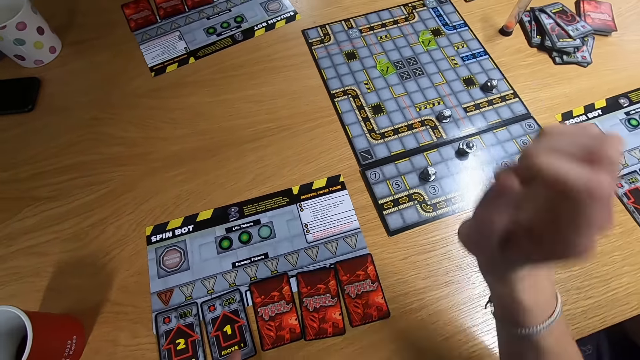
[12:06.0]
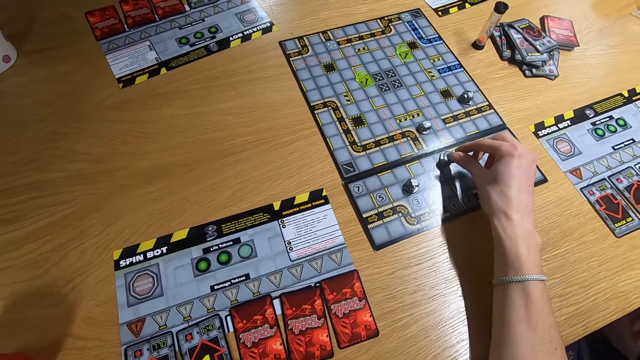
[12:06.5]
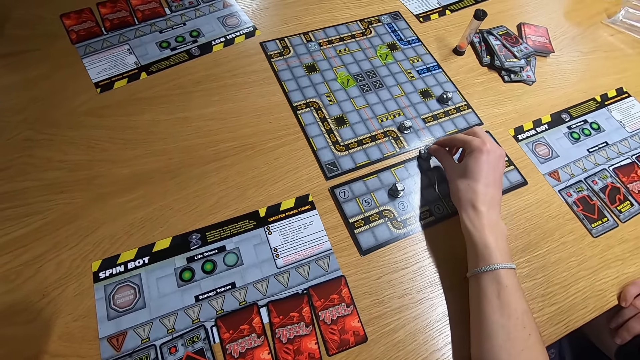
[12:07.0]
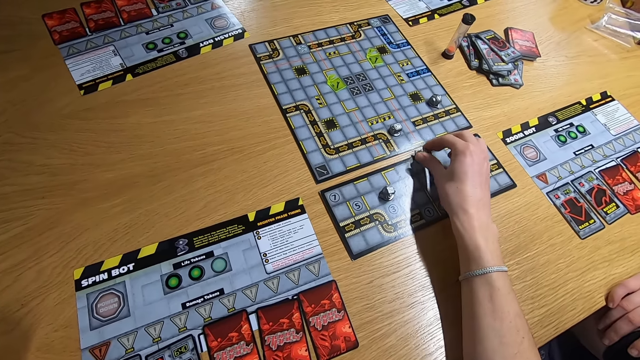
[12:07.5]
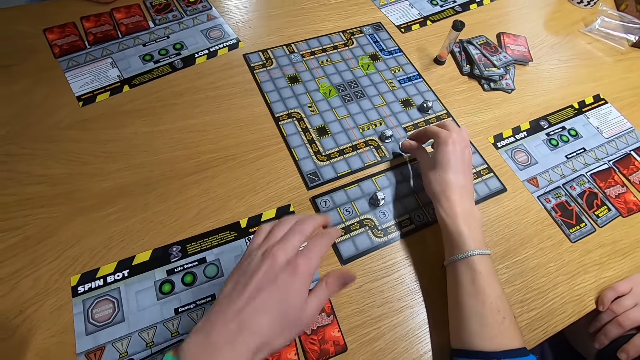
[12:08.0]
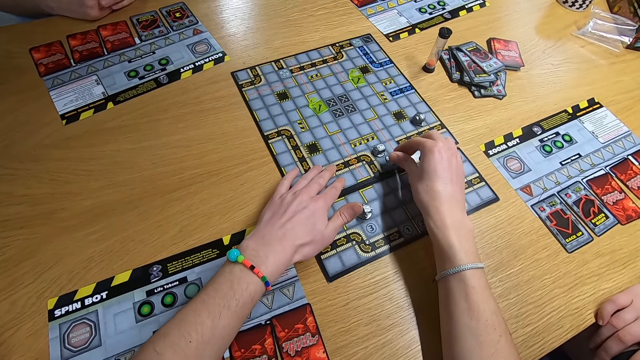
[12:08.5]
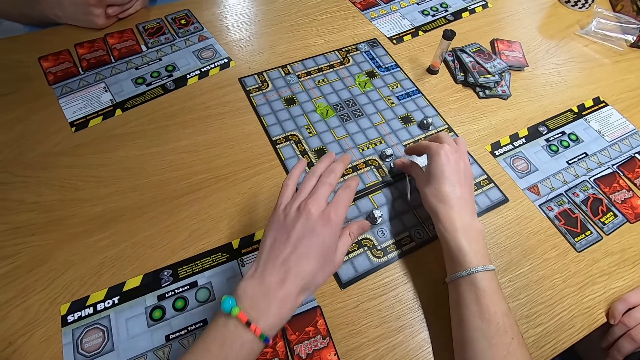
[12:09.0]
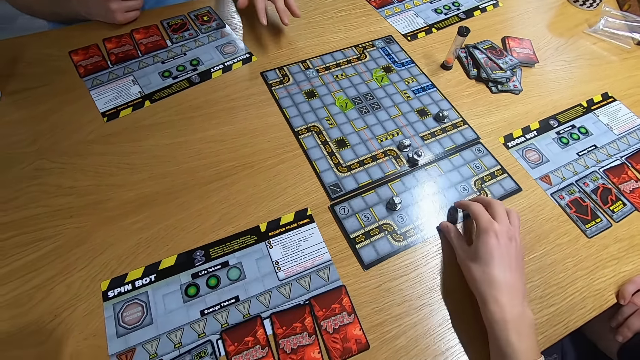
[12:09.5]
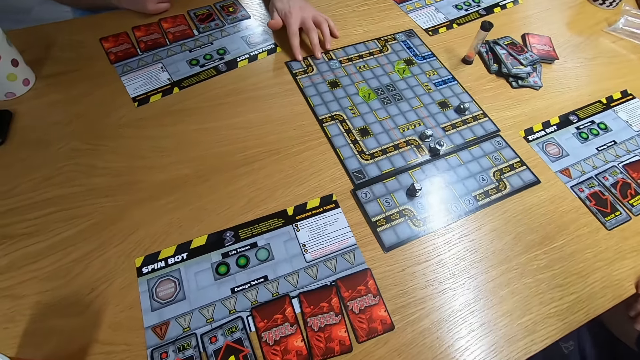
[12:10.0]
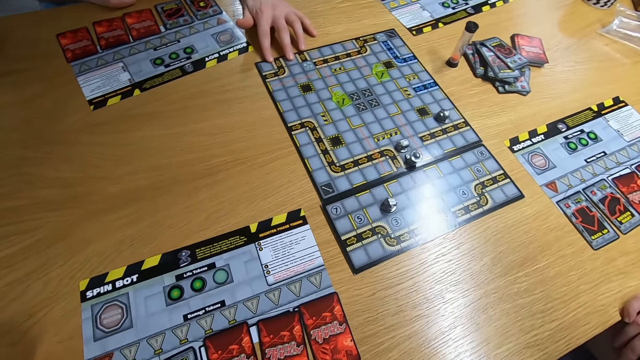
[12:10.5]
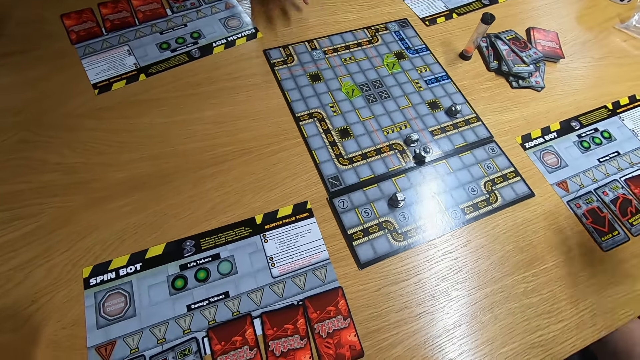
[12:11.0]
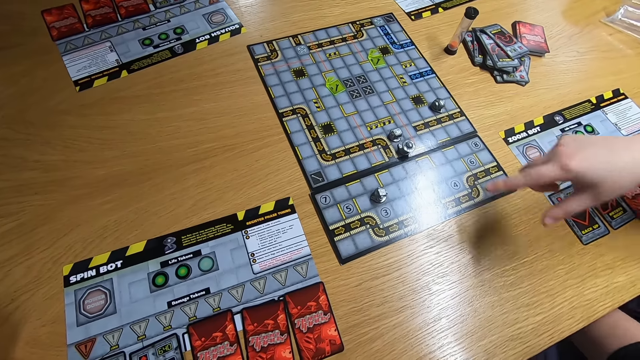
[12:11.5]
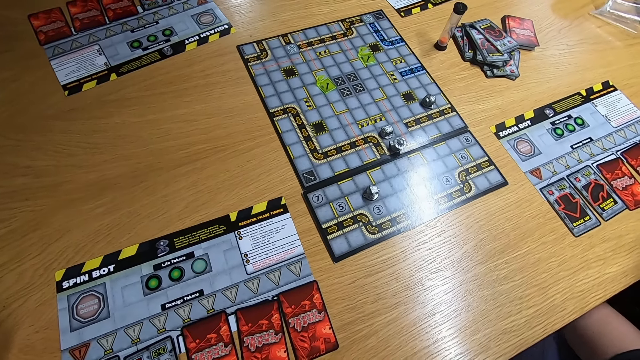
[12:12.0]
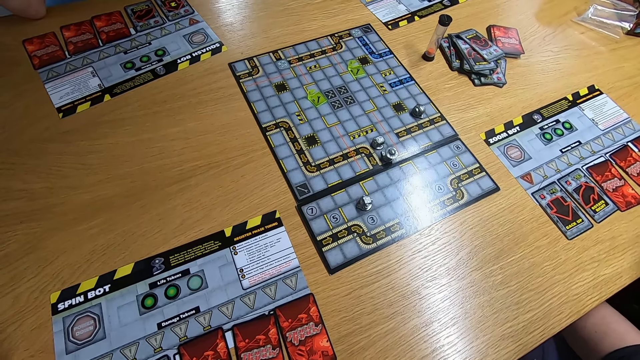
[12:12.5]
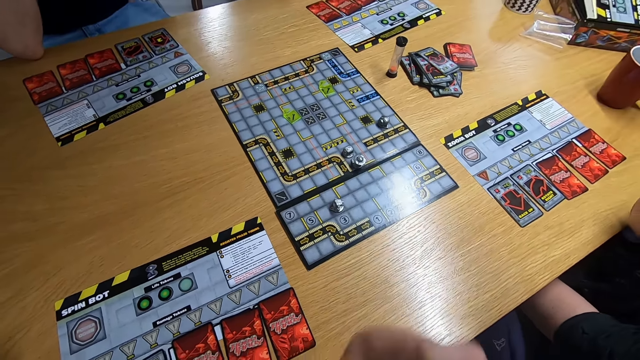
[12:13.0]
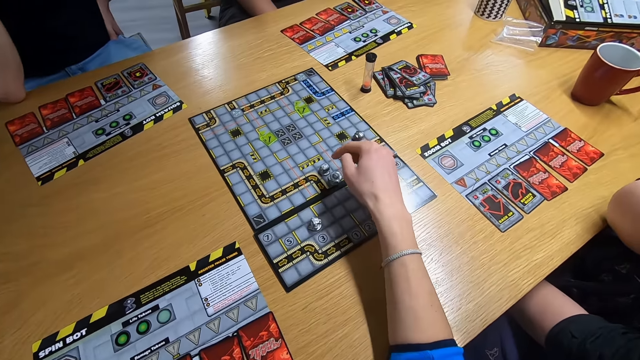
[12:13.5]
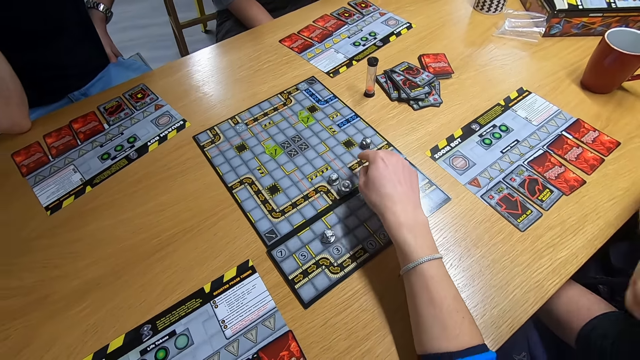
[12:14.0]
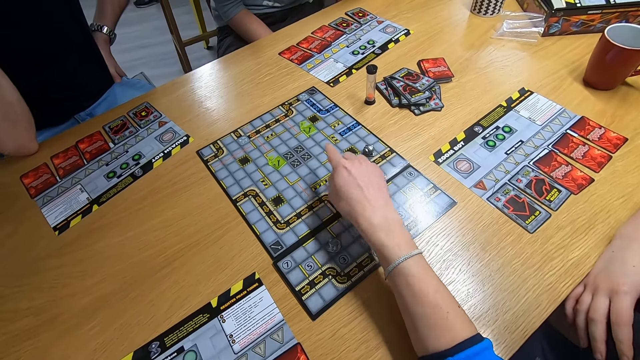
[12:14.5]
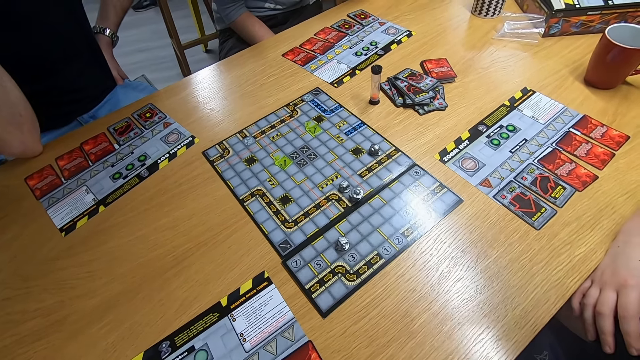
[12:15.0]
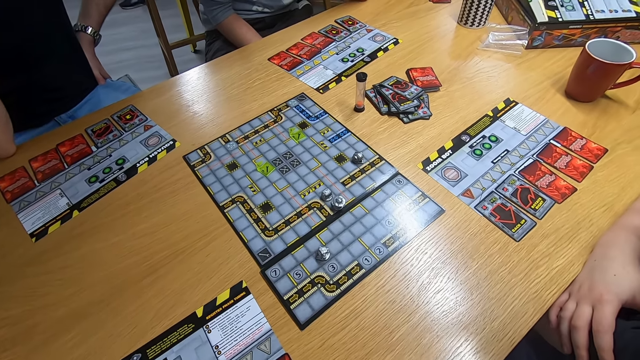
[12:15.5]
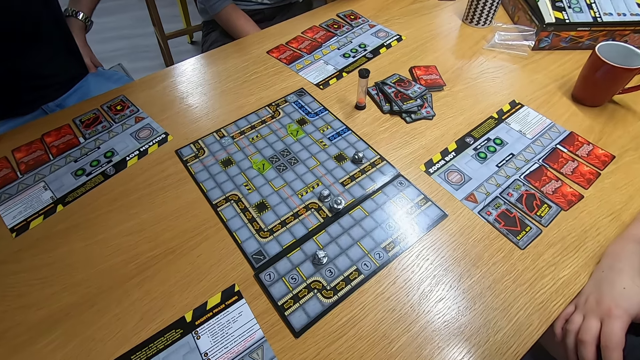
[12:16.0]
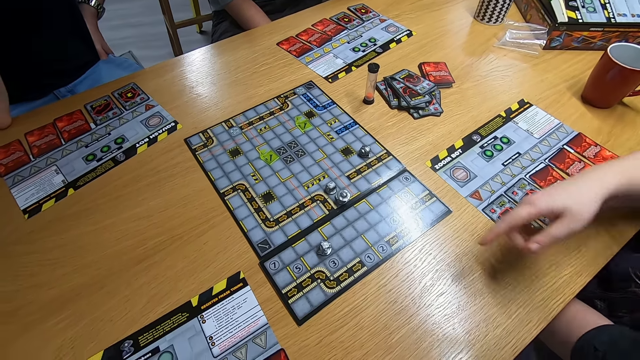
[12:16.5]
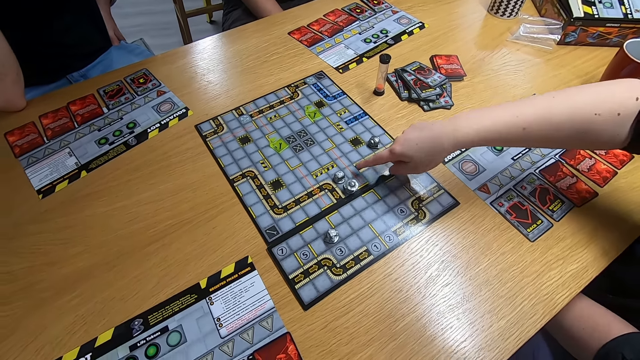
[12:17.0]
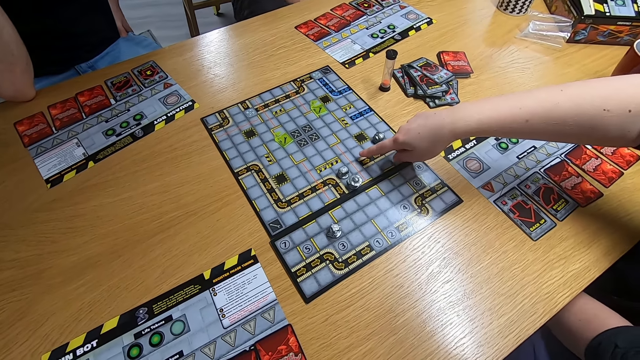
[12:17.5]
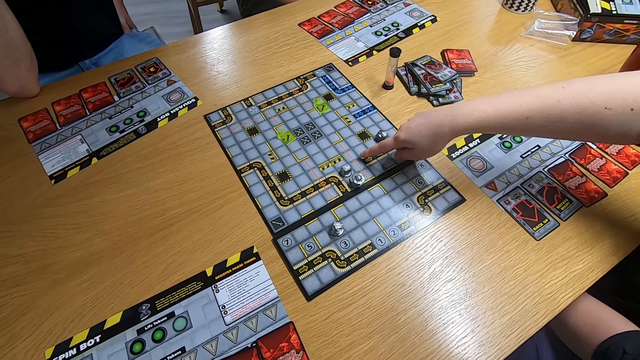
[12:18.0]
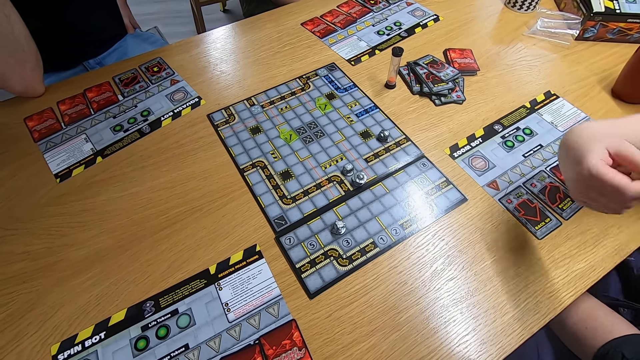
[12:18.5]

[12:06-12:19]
The camera wearer stares at the board game. They play the board game and pull the board game with the left hand. A man swings the left hand. The man pulls the board game with the left hand. A lady swings the right hand. The camera wearer swings the right hand. They stare at the board game. The lady swings the right hand.

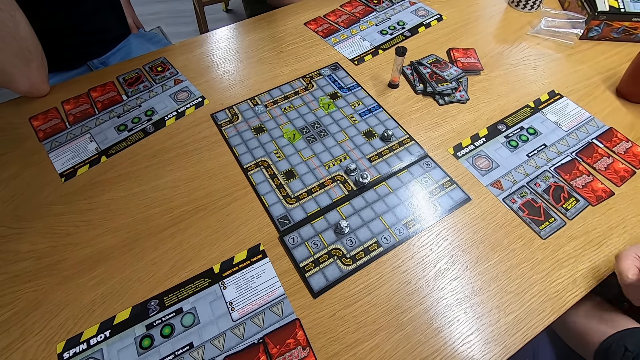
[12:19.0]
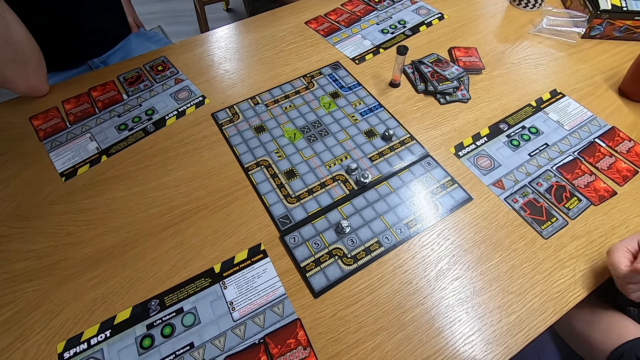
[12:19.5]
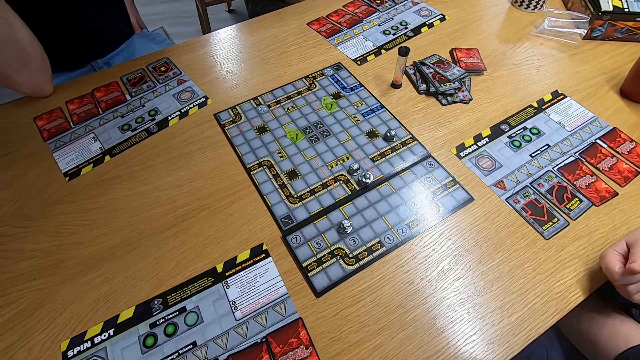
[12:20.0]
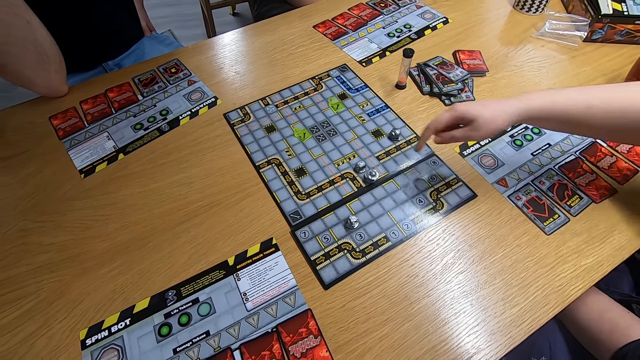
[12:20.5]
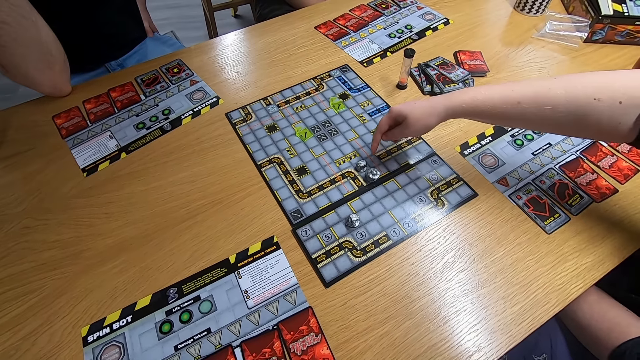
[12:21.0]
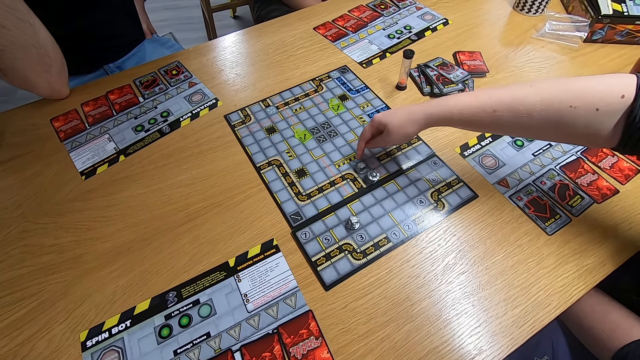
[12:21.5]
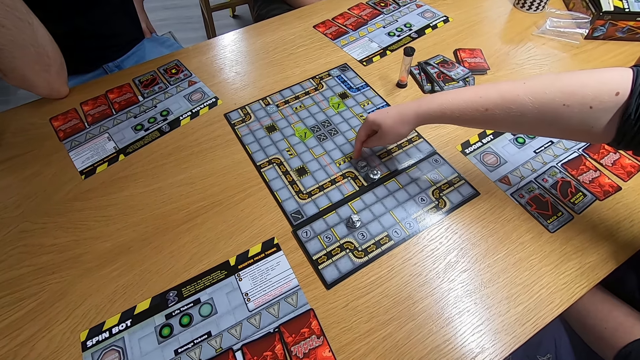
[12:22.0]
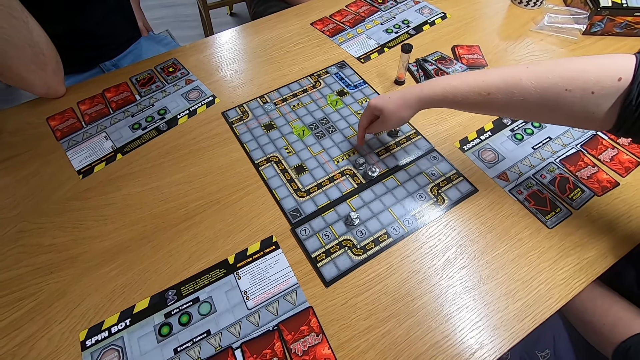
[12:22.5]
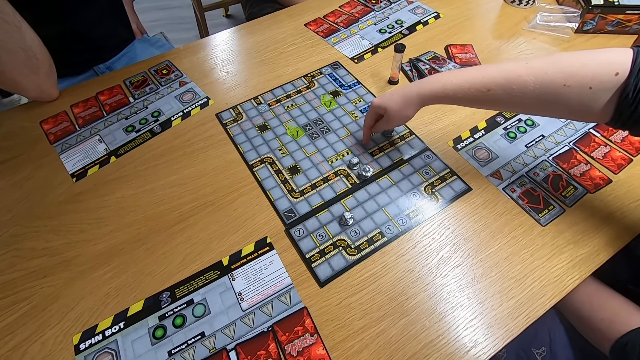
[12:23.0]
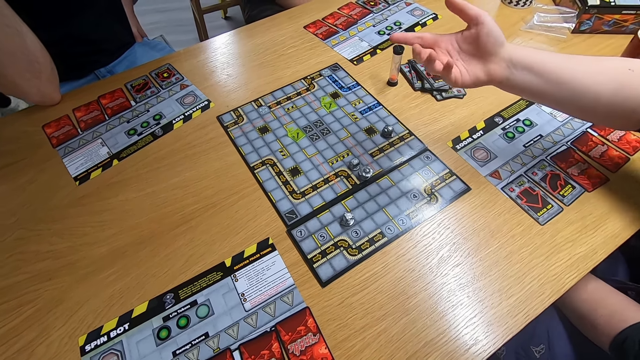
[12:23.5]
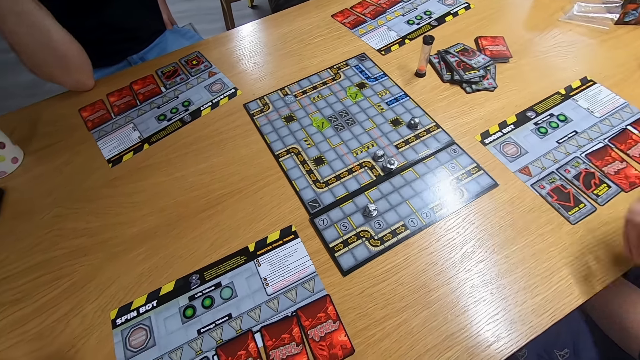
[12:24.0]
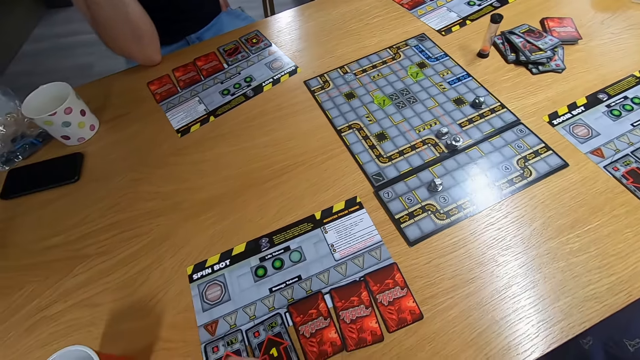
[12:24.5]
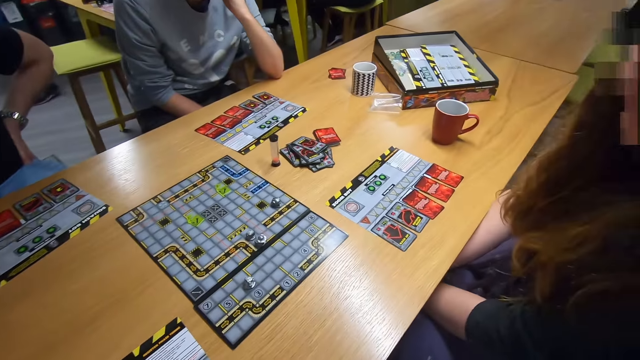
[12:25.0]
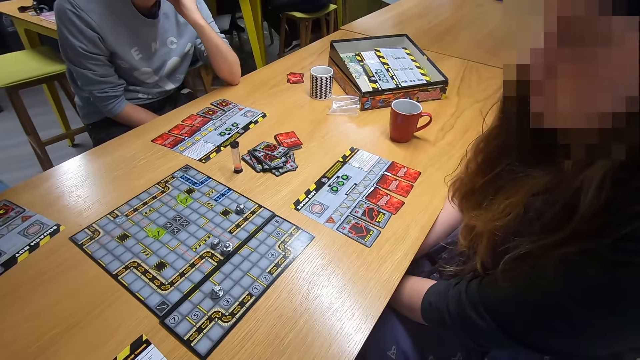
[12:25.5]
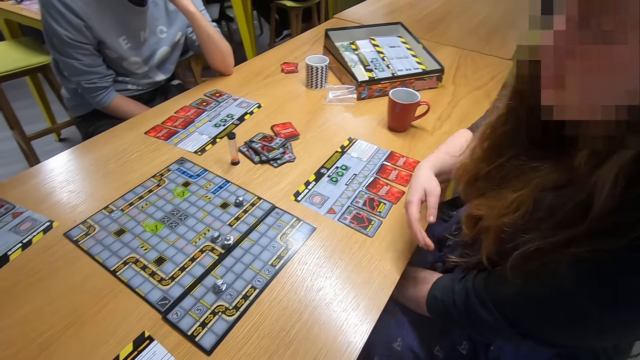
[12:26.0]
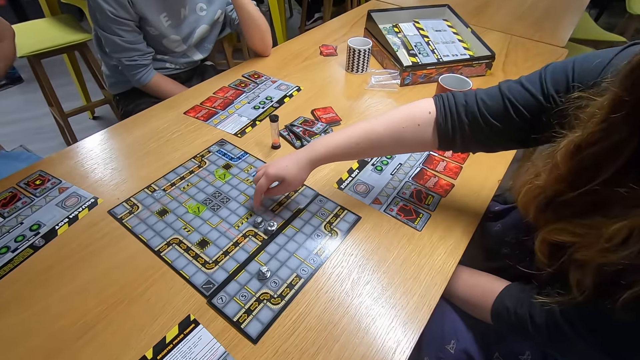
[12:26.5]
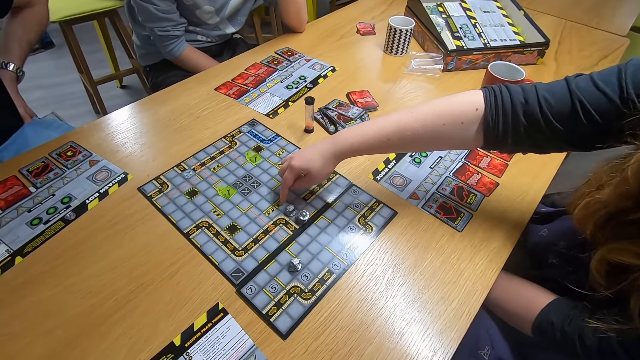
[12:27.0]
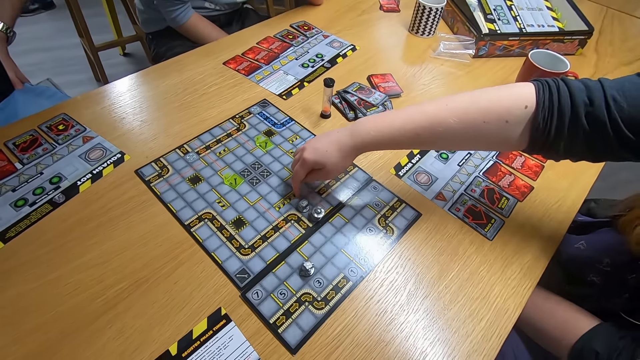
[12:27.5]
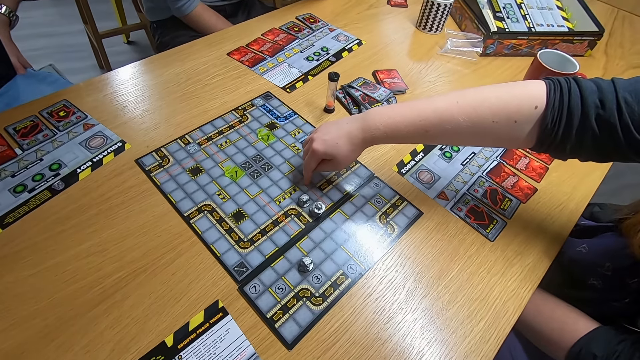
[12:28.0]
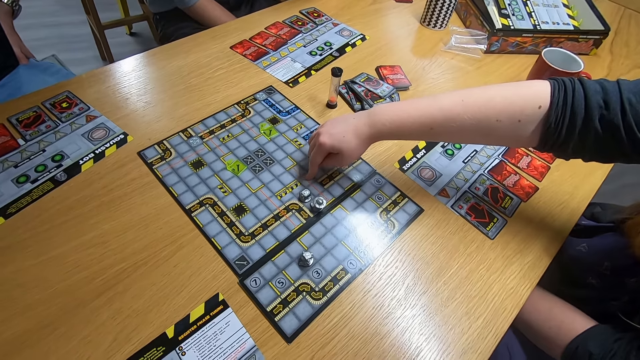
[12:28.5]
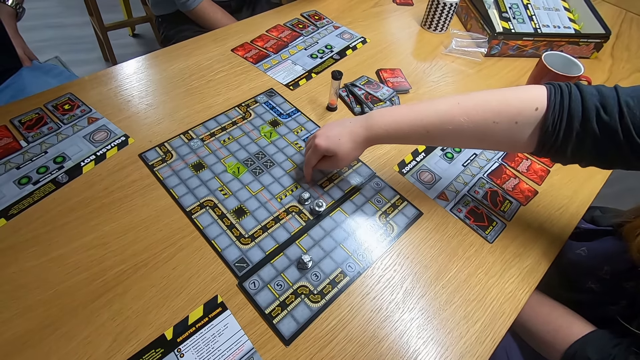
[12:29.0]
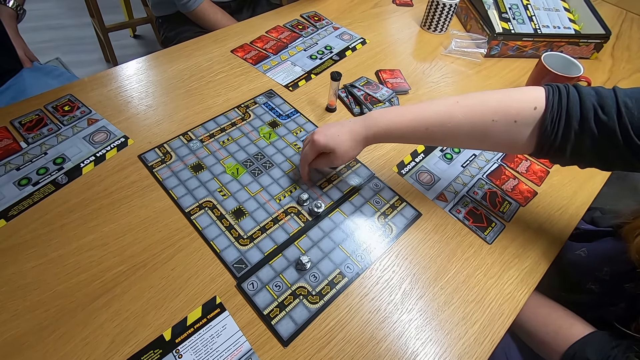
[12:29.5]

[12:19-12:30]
A lady leans the right hand on the desk. The lady swings the right hand. The camera wearer stares at the board game. They stare at the lady. The lady swings the right hand and touches the board game with the right hand.
